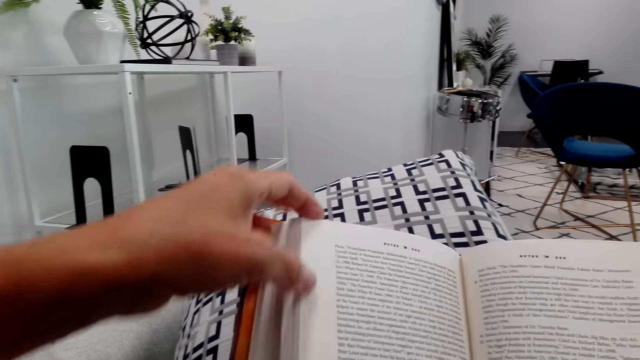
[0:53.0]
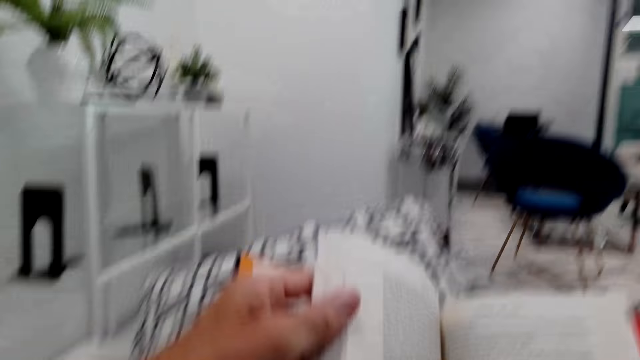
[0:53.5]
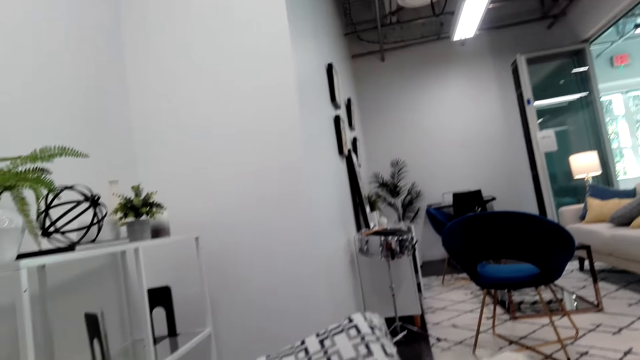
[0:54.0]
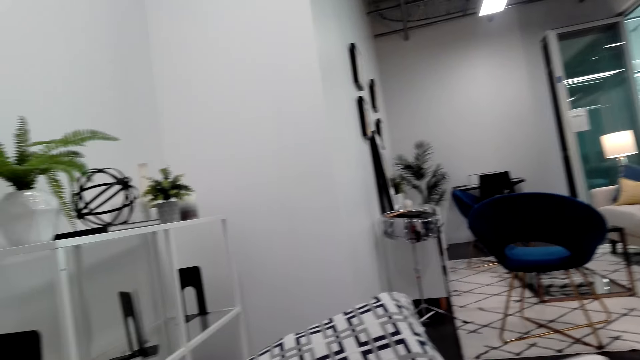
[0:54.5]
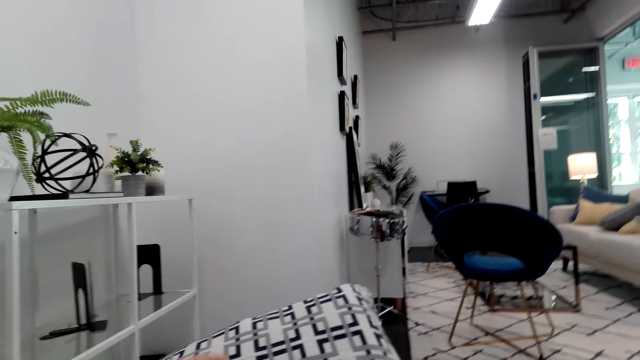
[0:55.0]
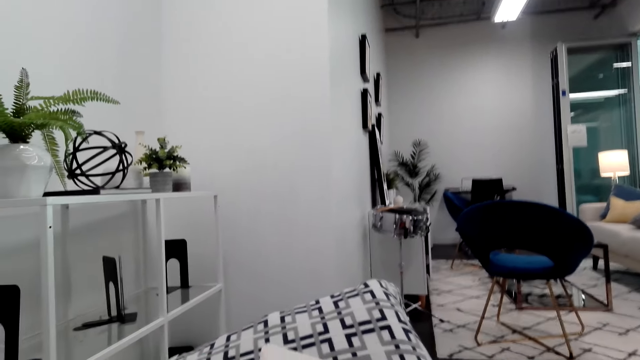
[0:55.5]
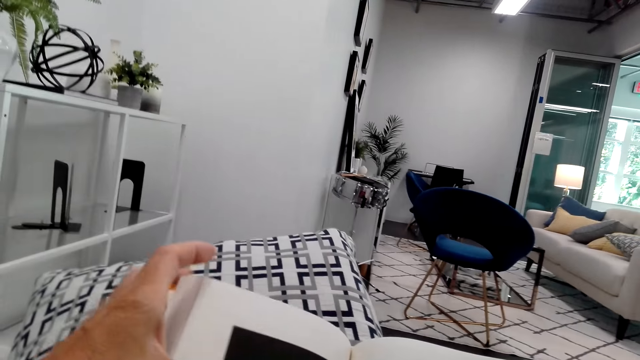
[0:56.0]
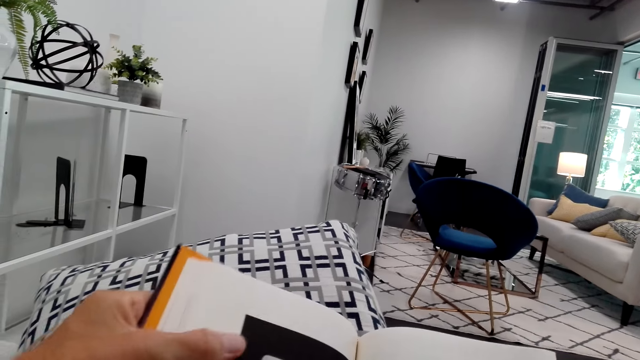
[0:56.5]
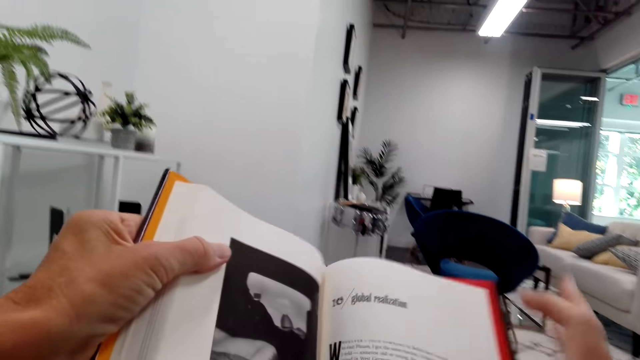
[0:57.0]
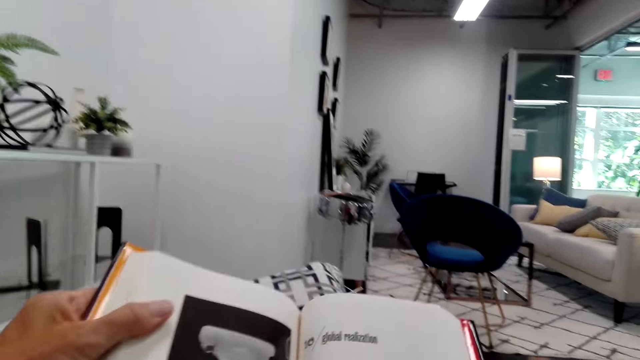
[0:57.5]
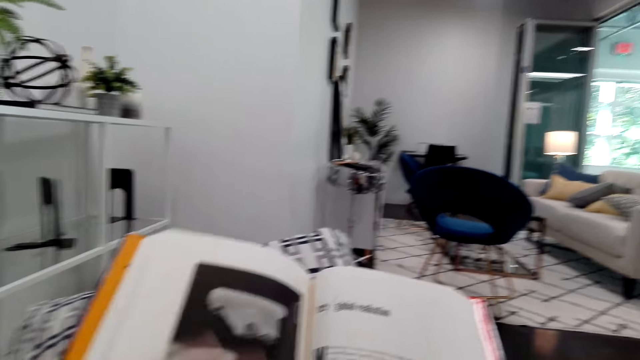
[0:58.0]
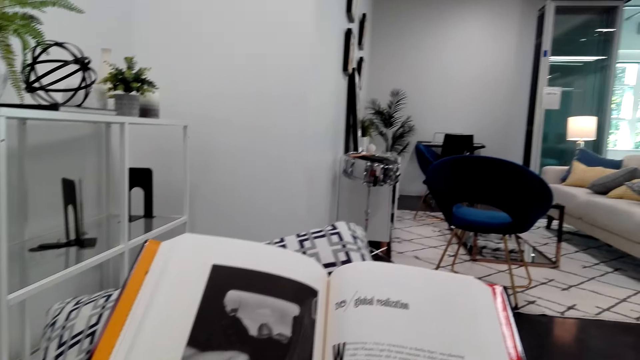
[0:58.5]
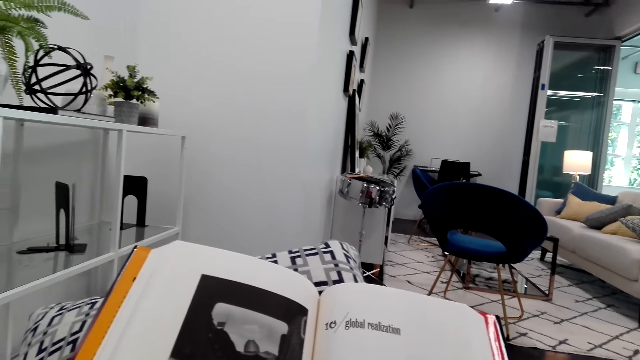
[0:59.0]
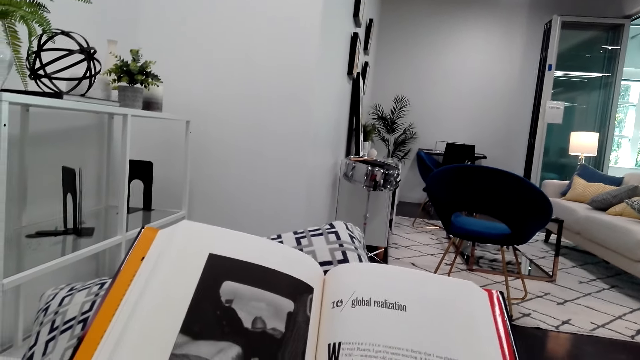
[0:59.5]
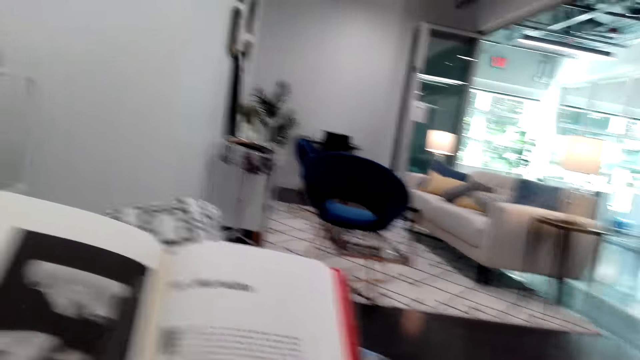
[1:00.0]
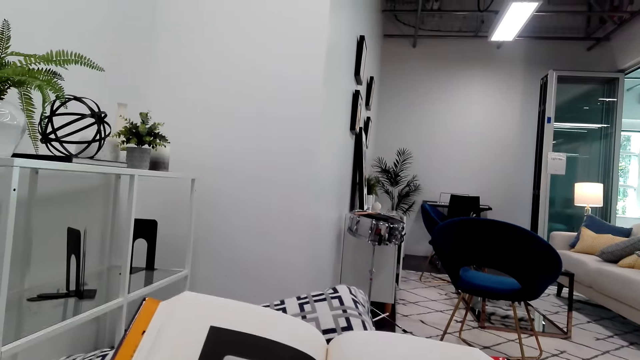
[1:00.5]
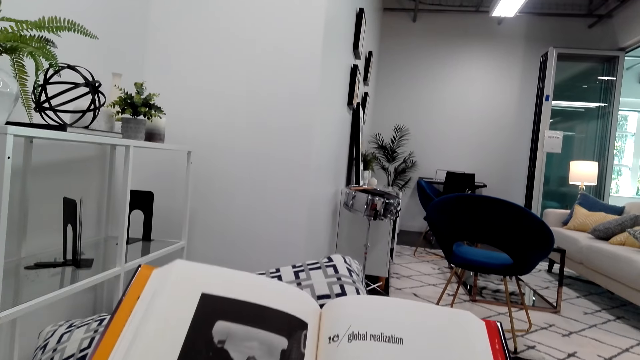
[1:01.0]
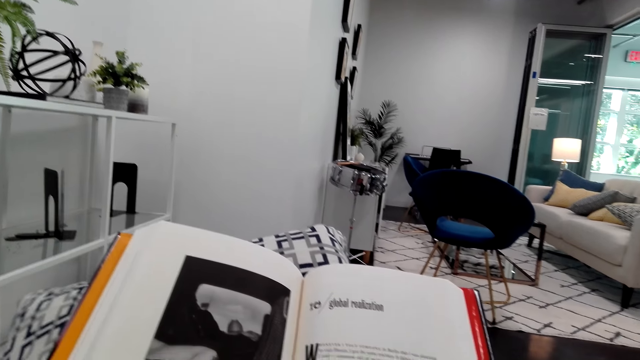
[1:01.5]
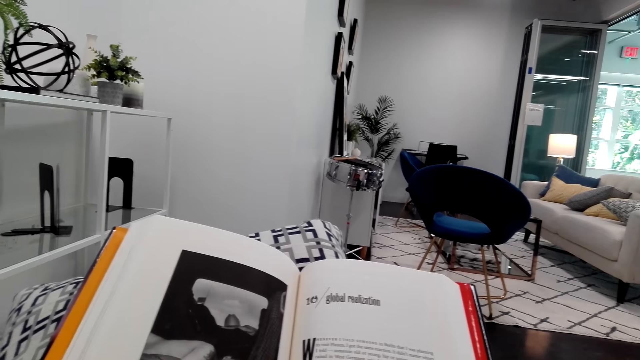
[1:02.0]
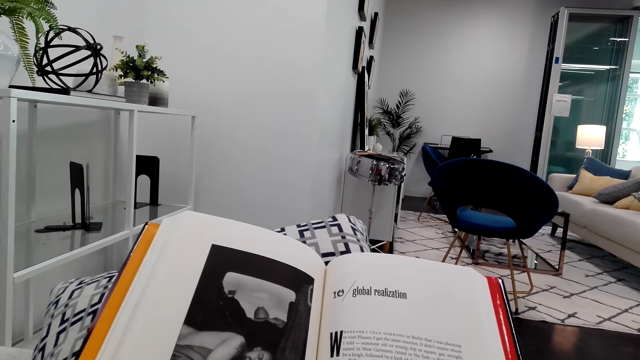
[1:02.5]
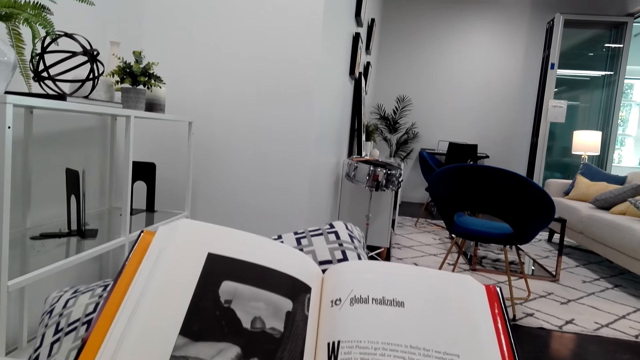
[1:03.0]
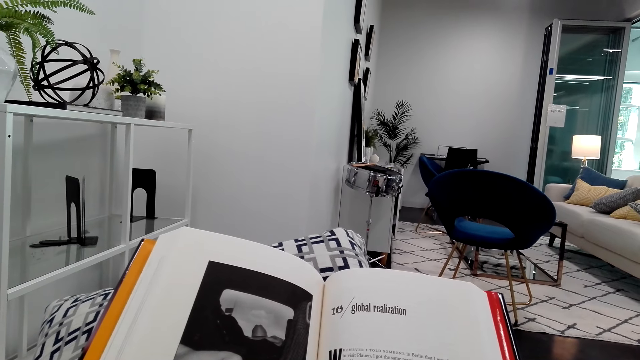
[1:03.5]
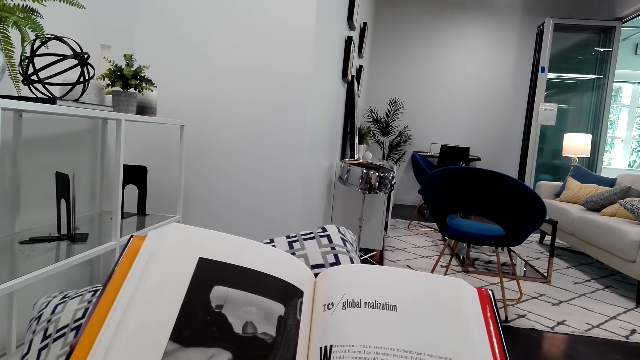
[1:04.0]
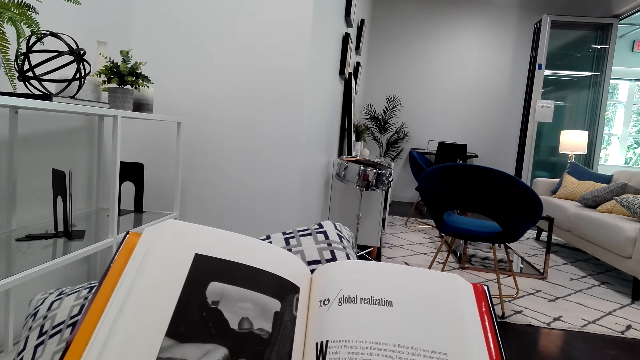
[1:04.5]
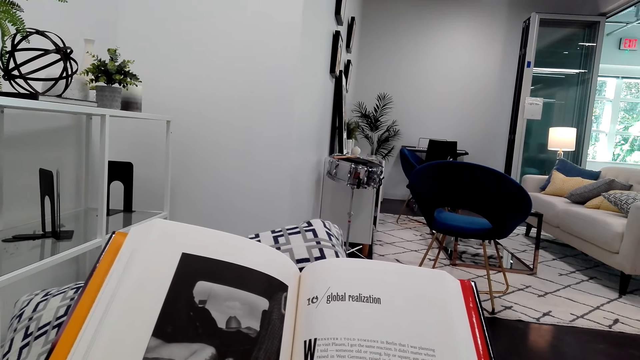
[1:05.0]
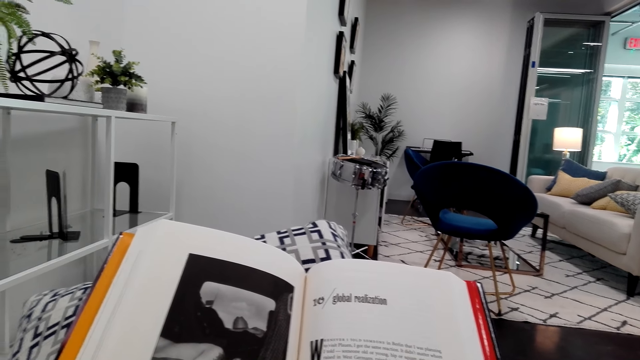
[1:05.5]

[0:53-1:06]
The camera wearer looks around. They move the novel or book. They hold the book. They read from the book.

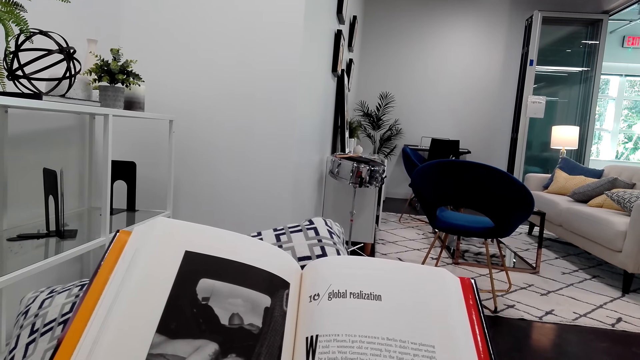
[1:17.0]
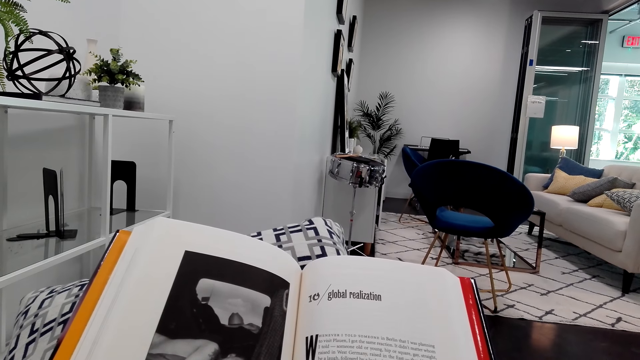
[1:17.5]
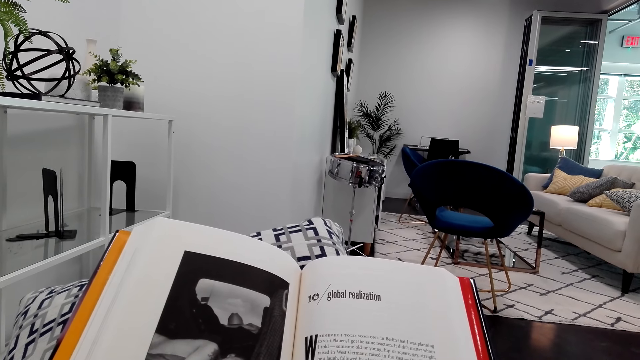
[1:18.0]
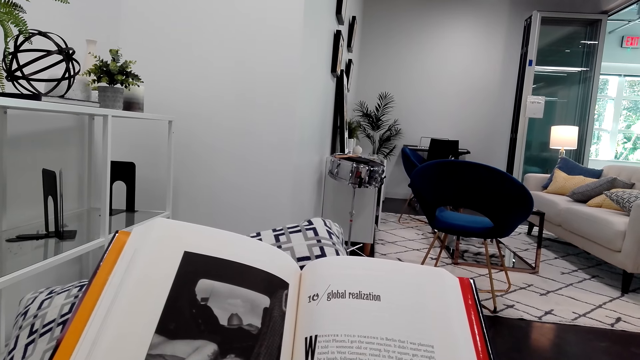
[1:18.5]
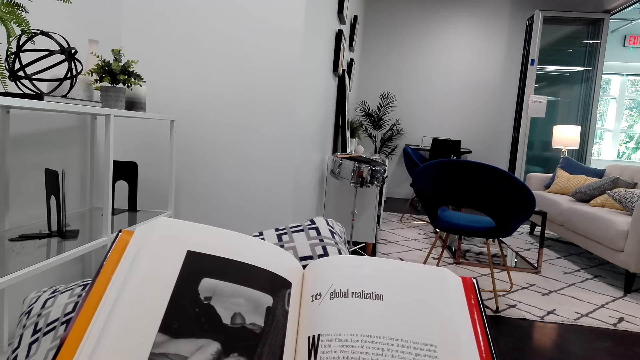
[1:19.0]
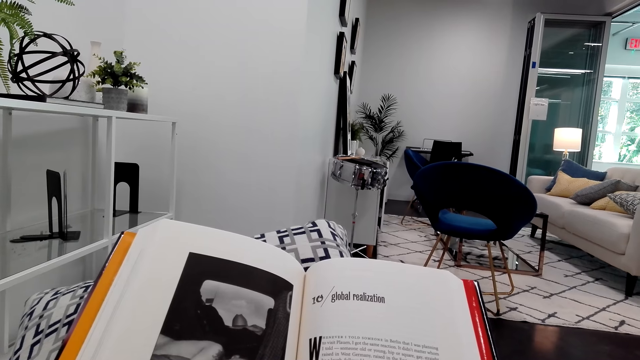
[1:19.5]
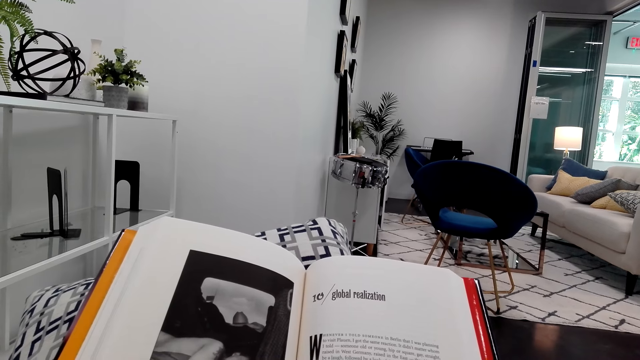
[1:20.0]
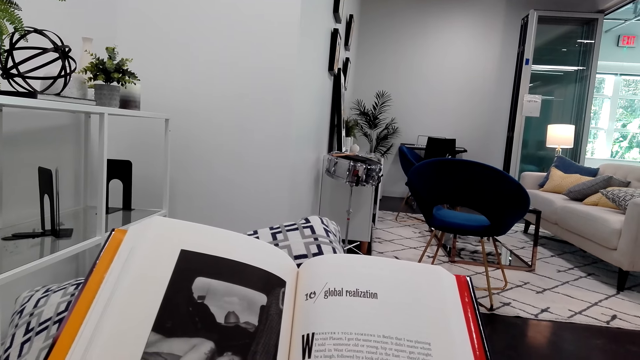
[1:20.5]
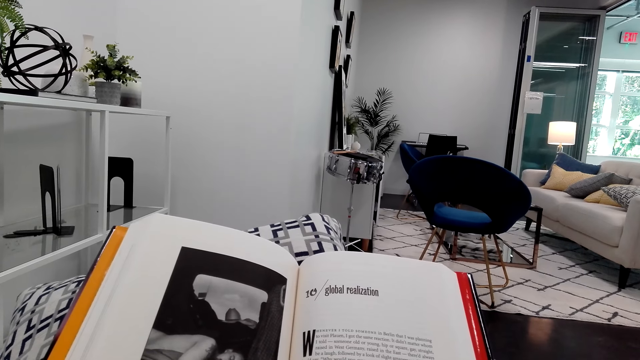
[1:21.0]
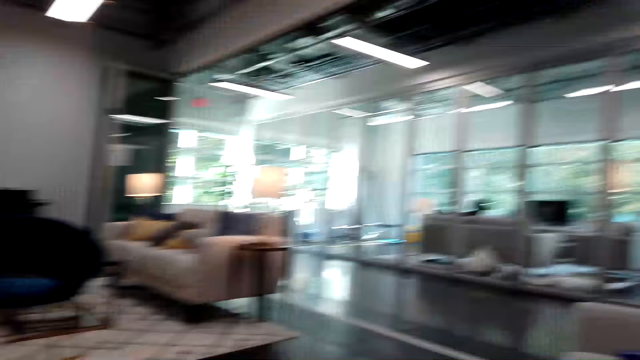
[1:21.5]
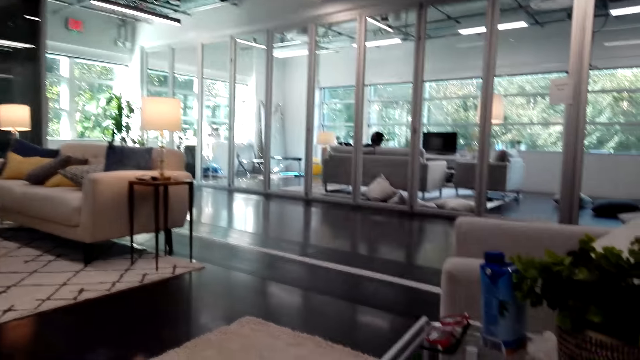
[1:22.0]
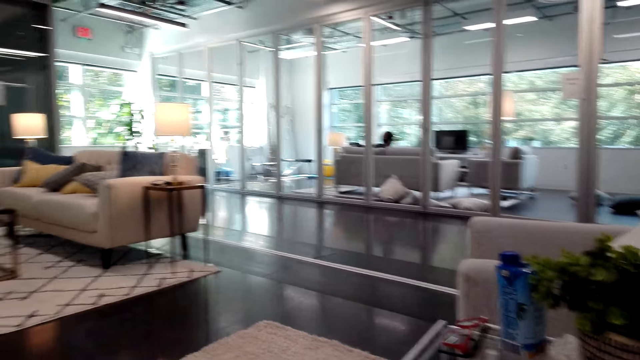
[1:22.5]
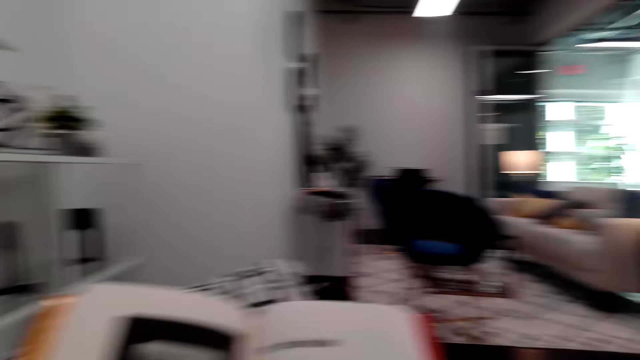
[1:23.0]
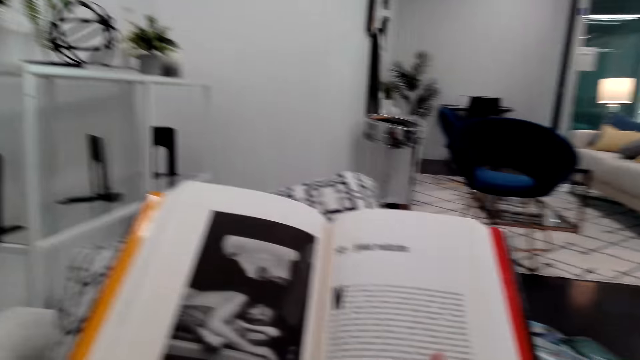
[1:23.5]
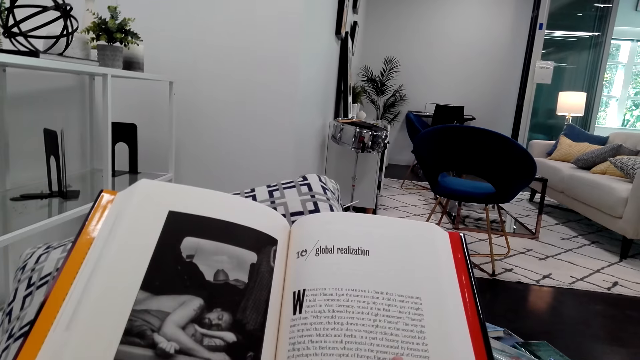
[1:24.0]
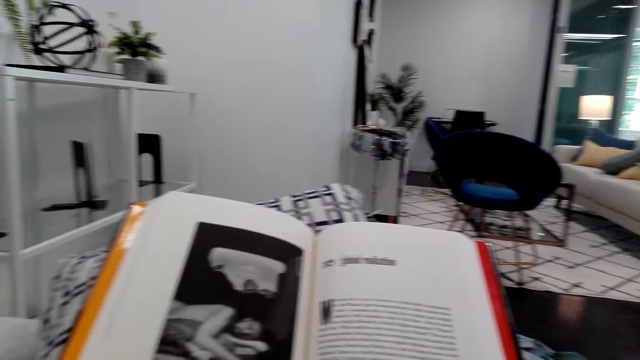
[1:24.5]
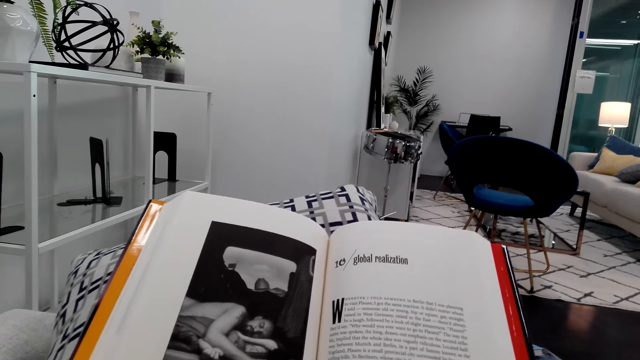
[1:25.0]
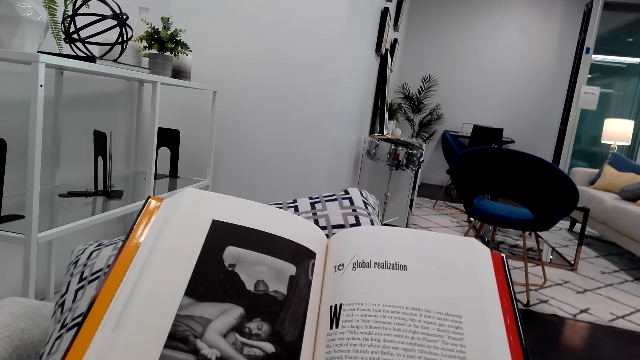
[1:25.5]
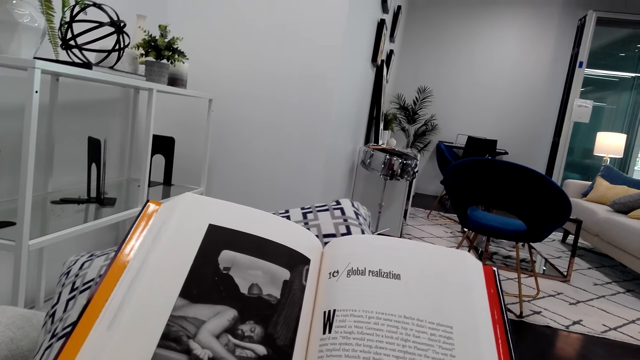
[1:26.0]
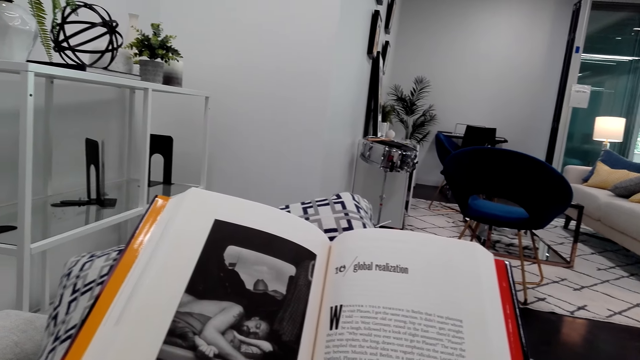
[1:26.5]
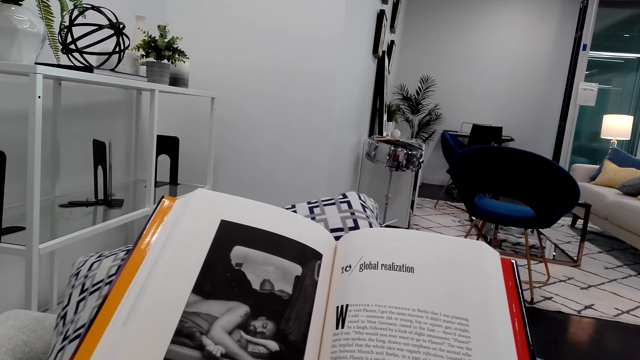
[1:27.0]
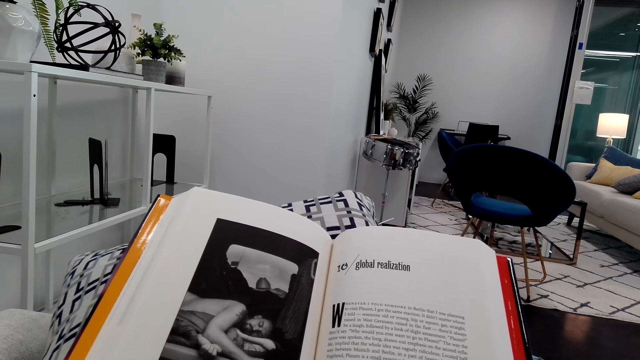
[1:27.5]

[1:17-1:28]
The camera wearer looks around the house. They read the novel.
